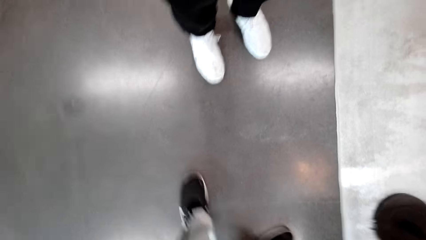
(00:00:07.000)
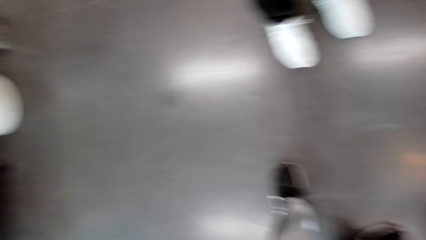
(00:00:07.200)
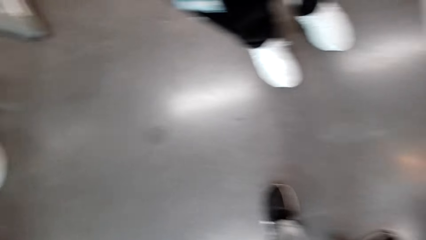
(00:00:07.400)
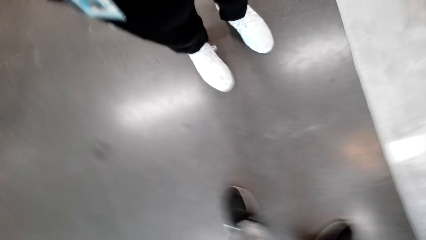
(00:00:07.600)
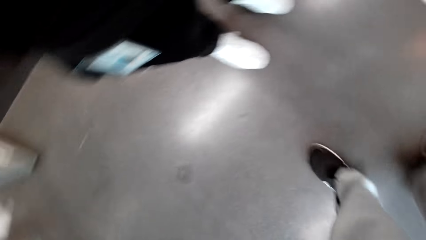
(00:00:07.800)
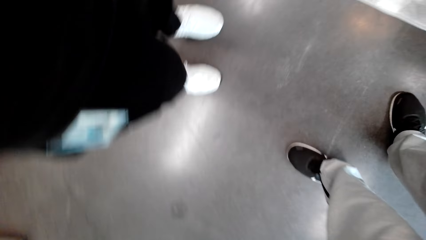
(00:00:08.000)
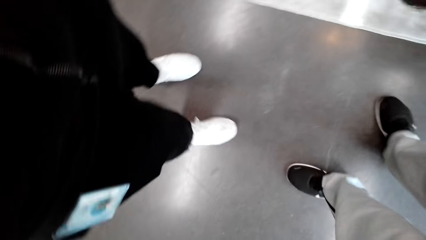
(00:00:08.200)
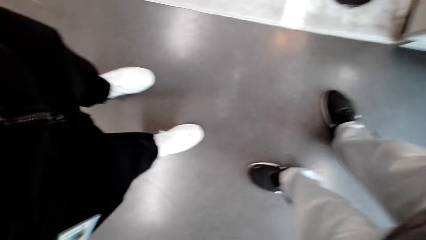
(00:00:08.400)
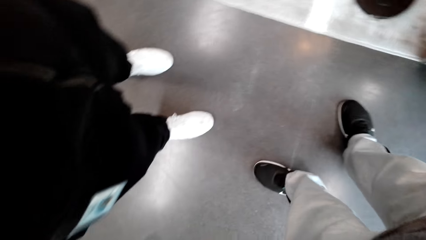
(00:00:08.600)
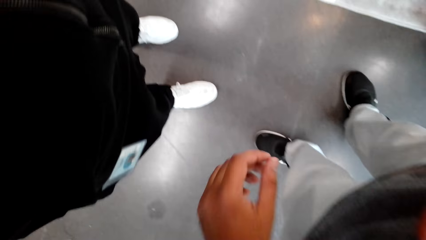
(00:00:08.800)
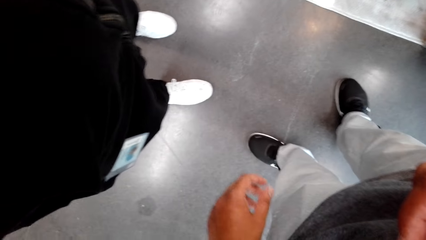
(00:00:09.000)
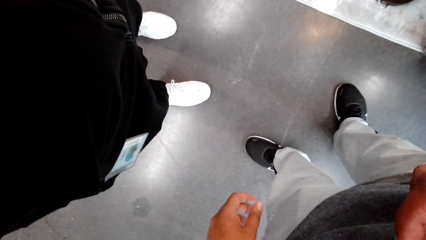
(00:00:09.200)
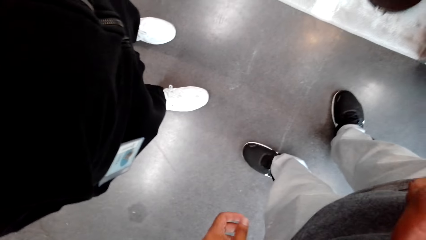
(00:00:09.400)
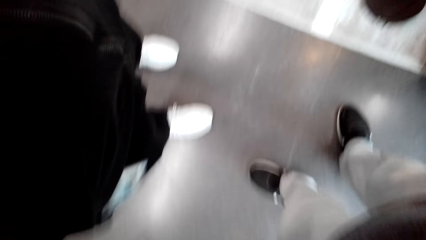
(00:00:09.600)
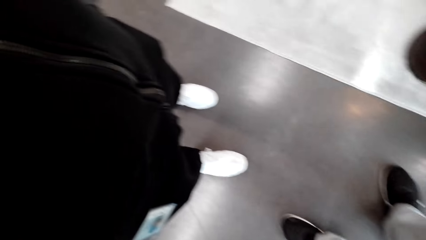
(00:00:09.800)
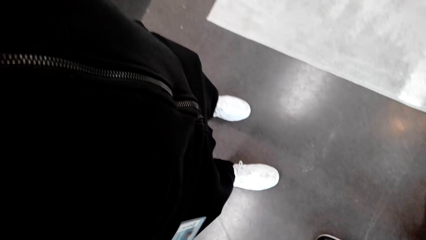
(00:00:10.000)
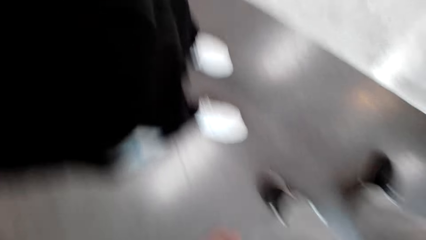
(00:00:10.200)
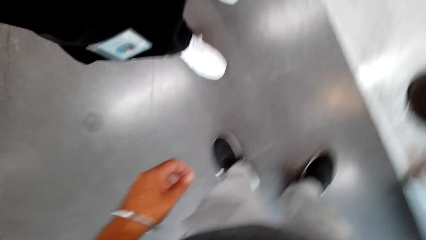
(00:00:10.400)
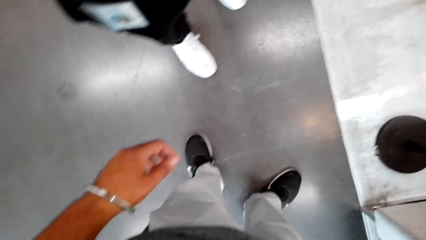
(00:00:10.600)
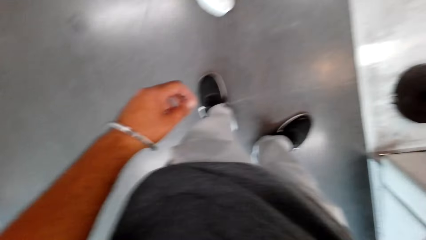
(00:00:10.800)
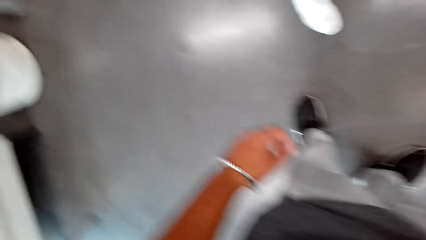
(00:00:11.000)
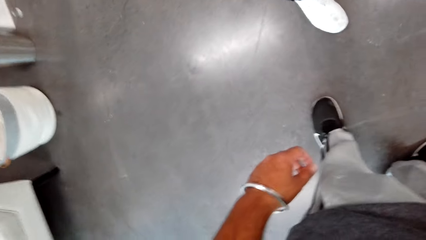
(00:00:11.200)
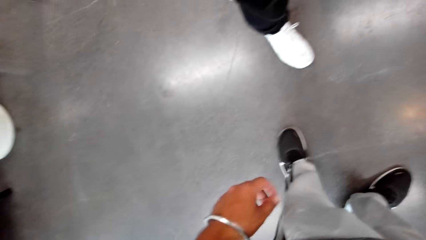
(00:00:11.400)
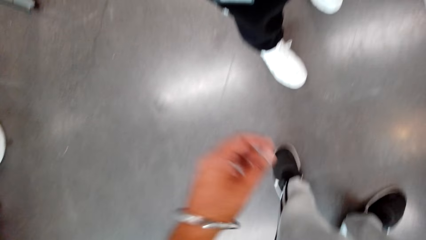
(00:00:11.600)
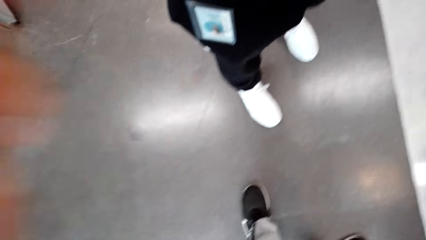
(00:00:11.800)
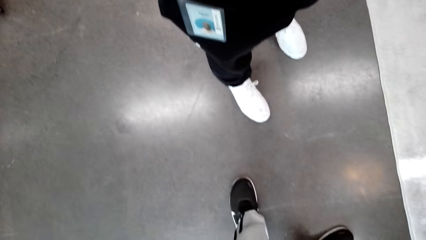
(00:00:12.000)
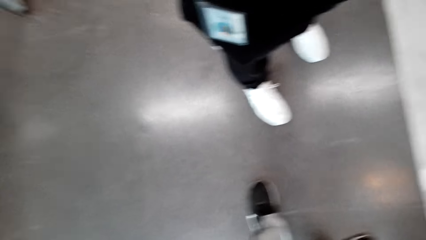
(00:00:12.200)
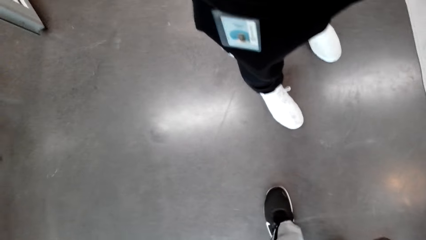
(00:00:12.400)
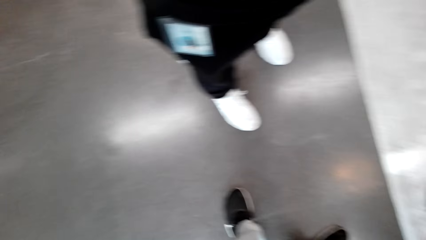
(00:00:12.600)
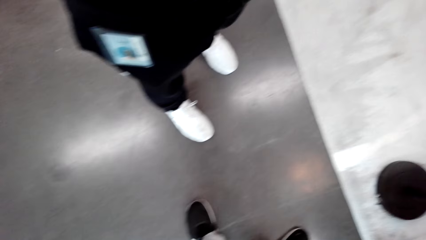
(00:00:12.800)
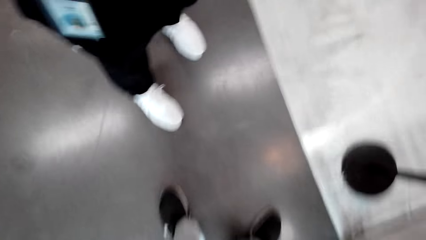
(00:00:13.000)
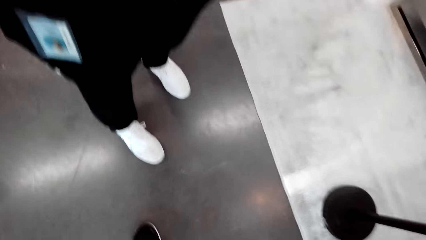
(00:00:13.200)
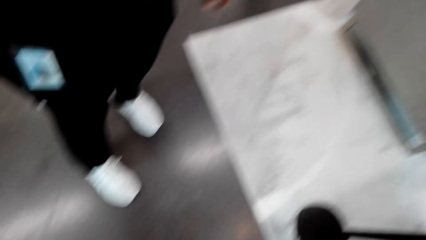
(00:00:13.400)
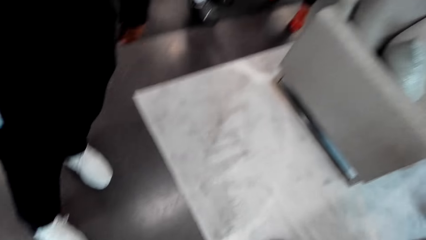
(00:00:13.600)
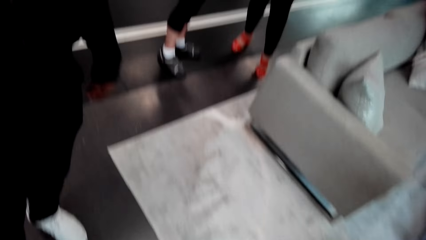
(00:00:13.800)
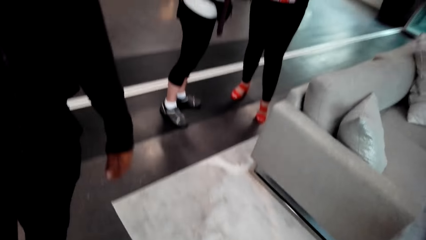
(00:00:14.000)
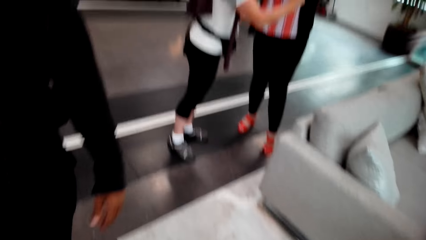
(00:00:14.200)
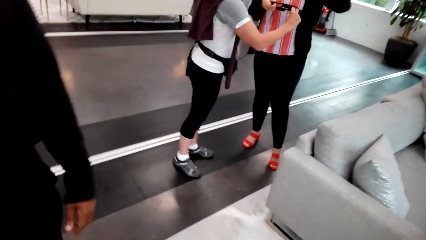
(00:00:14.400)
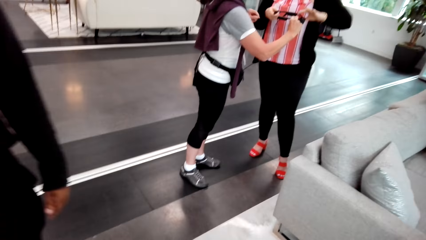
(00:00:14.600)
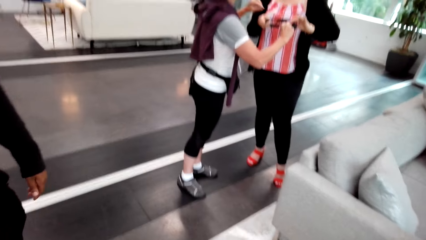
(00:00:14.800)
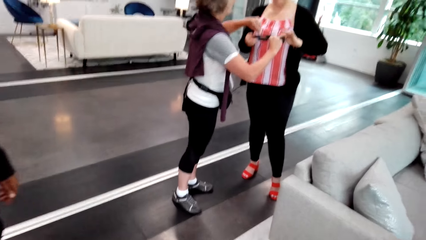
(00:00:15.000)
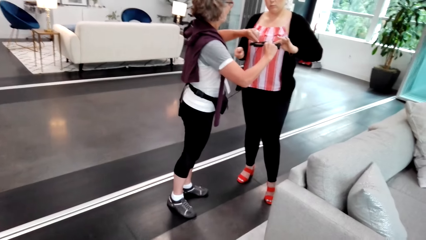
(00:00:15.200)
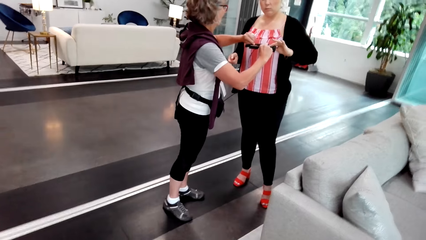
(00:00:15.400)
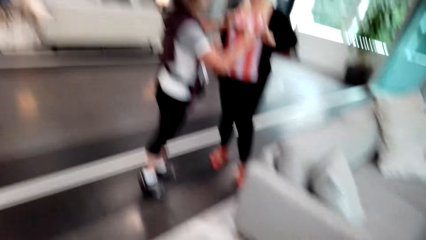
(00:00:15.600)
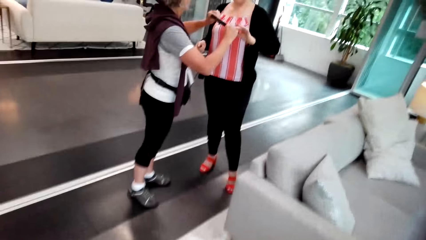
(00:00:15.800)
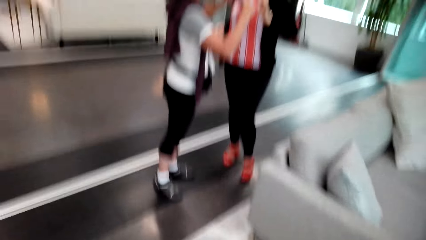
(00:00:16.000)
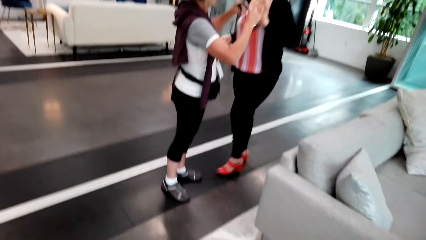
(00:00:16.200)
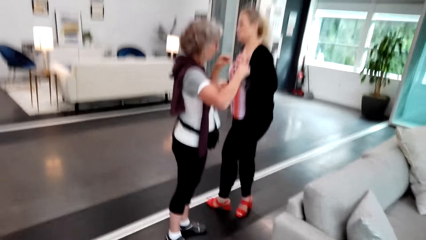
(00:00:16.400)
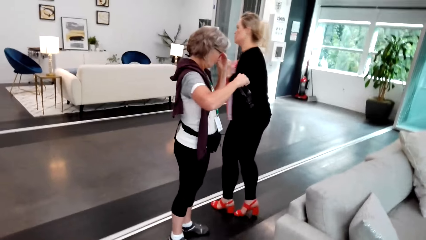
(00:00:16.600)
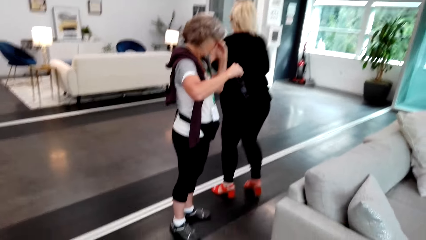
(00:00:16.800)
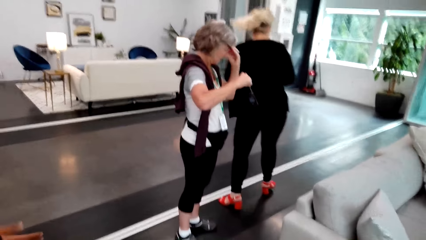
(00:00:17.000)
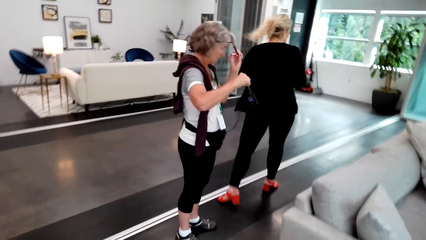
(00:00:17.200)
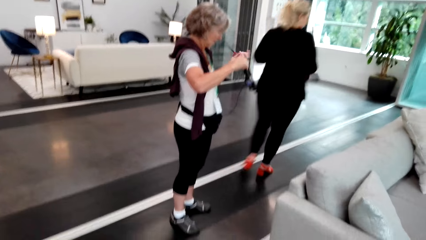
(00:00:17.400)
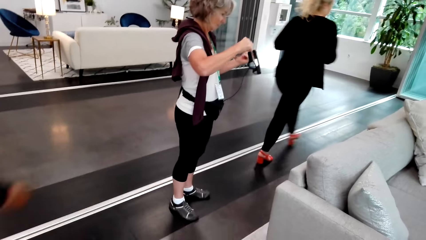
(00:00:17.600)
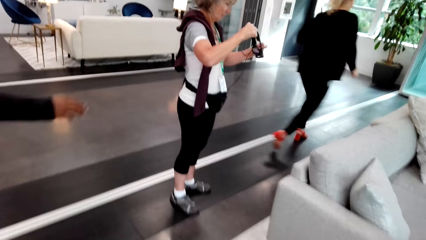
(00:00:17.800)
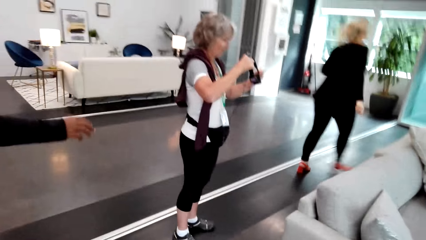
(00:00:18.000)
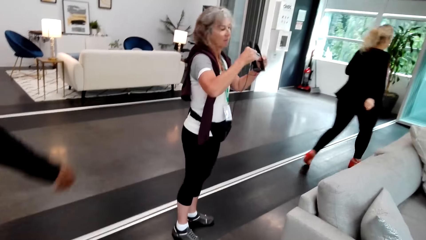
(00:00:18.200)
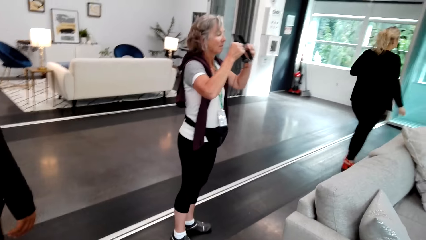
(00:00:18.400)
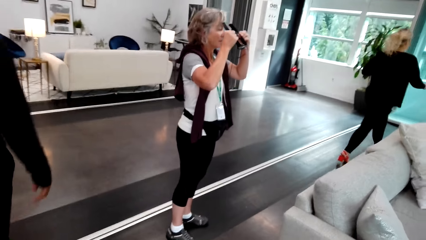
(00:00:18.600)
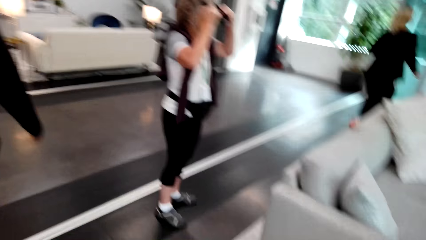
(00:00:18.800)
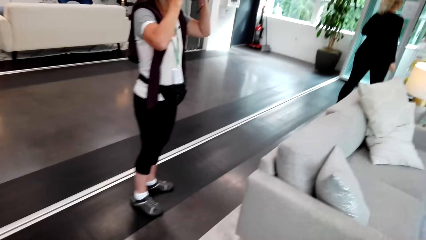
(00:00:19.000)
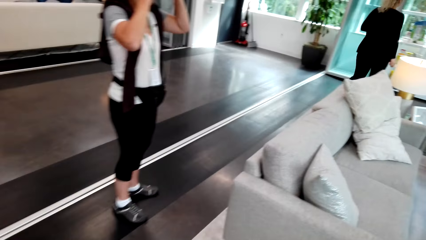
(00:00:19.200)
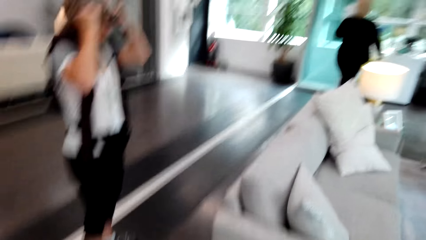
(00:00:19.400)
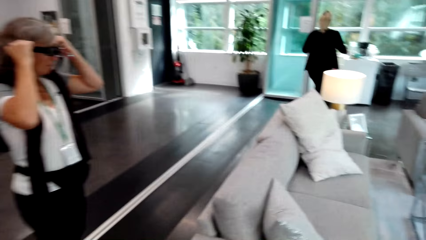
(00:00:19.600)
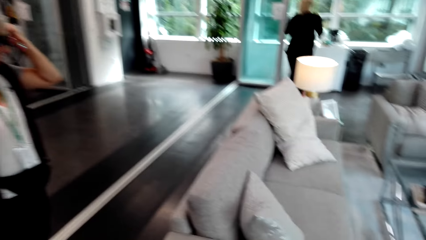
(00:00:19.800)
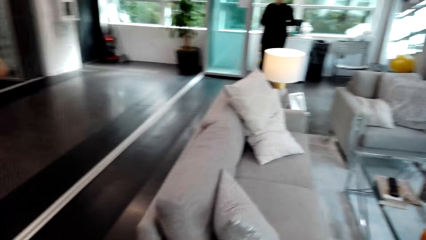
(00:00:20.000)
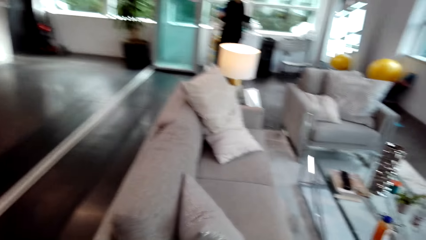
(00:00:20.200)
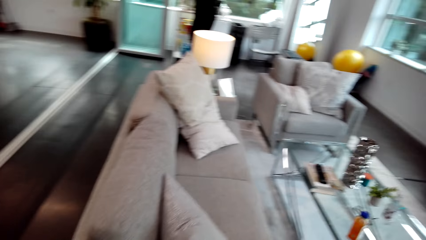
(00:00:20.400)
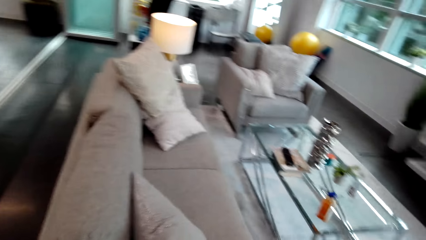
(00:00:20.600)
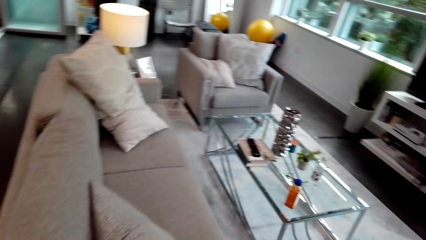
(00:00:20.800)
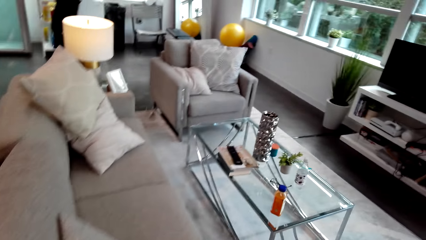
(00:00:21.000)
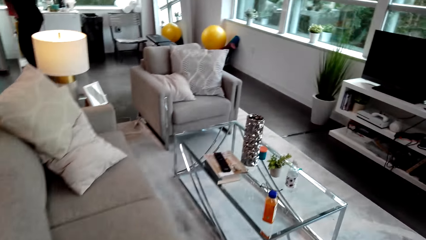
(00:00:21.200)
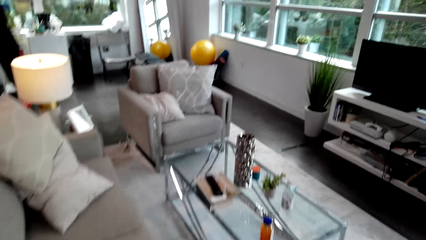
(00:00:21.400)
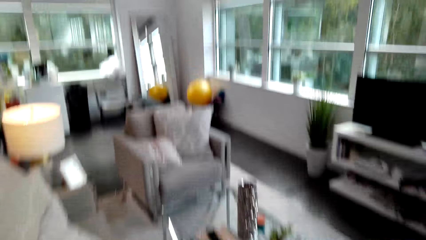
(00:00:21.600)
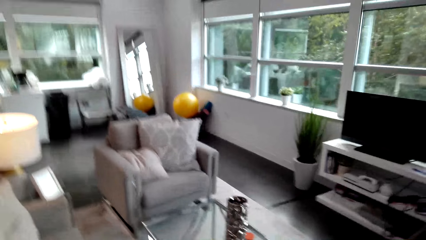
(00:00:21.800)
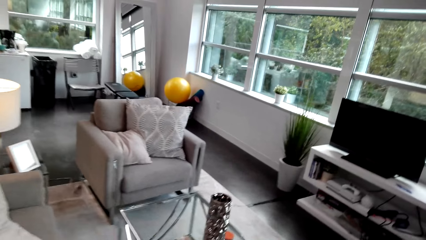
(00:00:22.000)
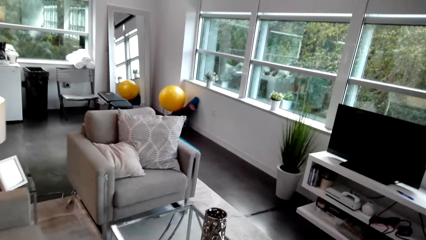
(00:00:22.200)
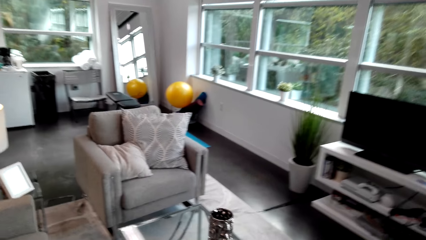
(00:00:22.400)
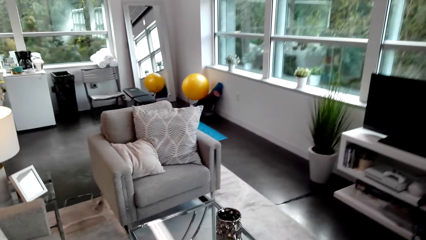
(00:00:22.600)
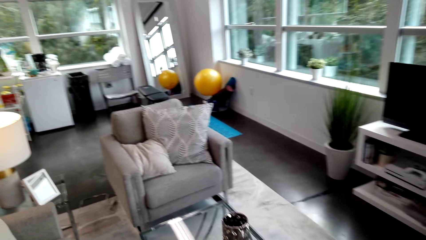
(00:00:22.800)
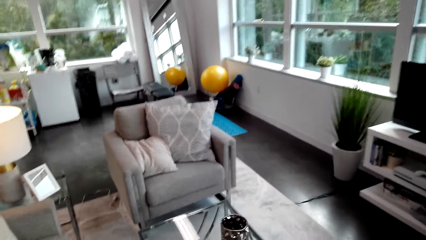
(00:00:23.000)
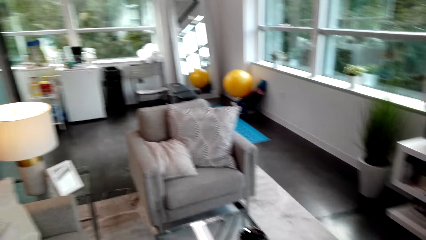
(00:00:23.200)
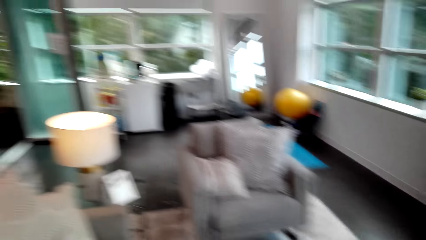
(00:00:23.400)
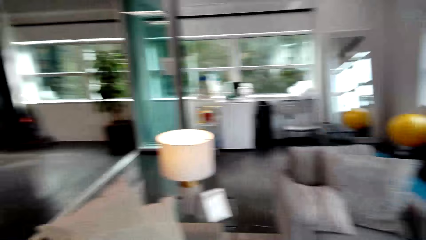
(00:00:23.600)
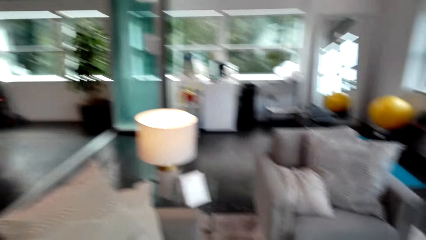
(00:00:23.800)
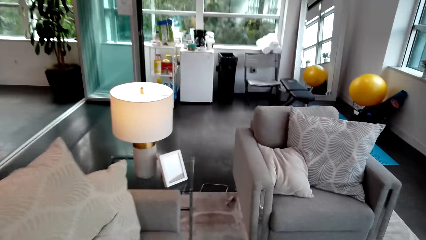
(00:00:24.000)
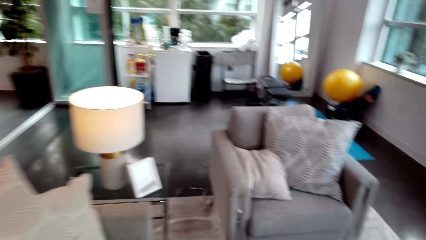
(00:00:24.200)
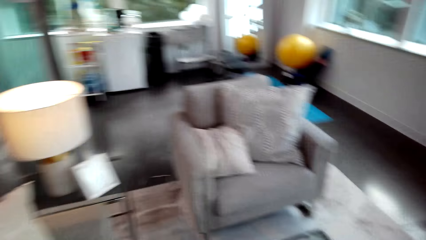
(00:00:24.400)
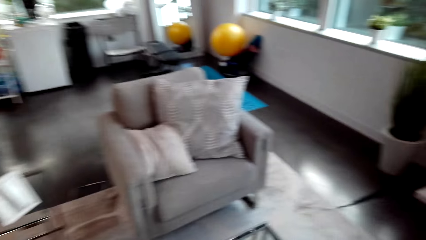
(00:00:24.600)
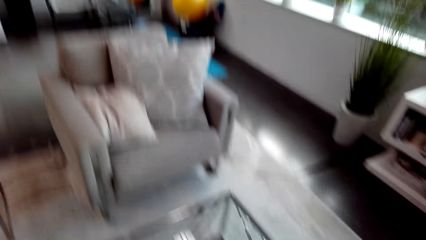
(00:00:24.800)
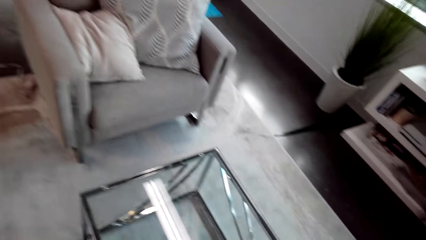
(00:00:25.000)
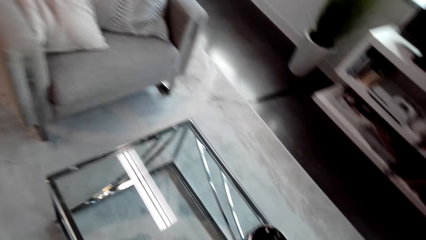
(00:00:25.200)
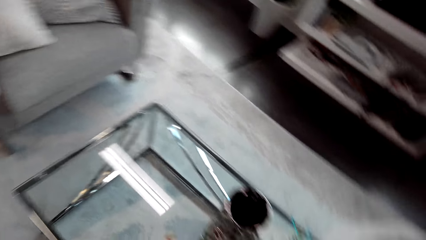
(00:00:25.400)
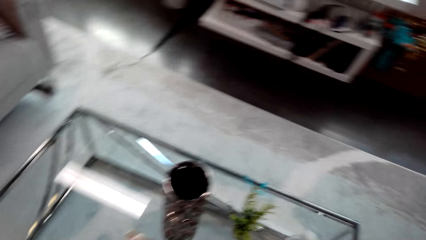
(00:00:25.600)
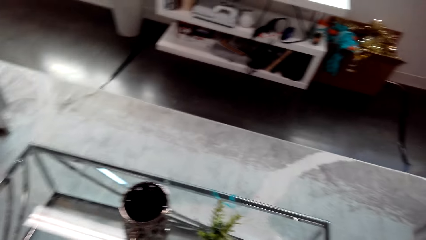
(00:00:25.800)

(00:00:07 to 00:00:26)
The camera wearer looks around. They talk and look around. They look on the floor. They adjust the camera and look around. They look around again and walk around. A person holds the spectacles. The camera wearer looks at the sofa seat.
